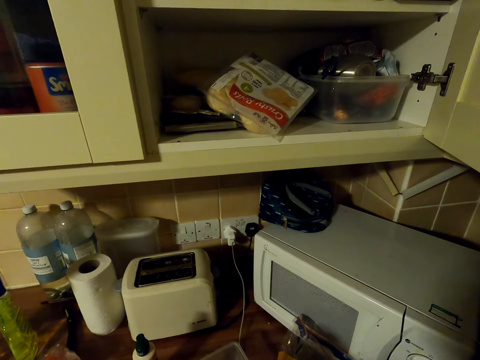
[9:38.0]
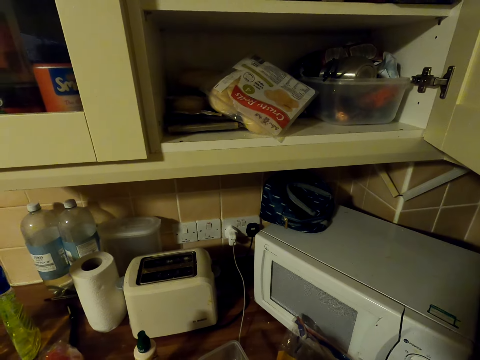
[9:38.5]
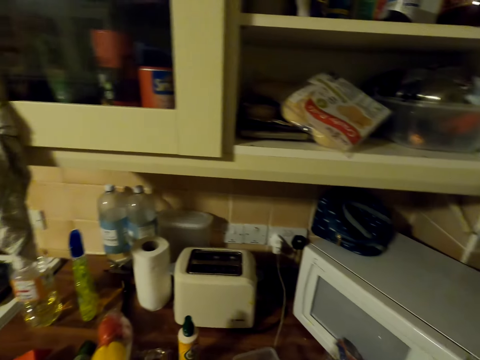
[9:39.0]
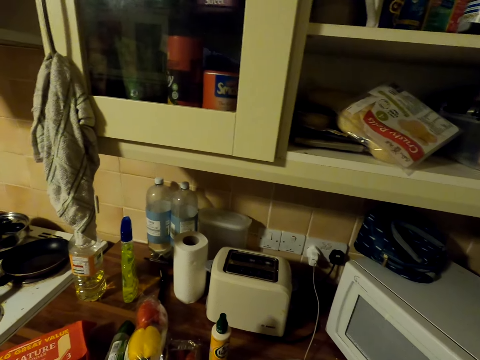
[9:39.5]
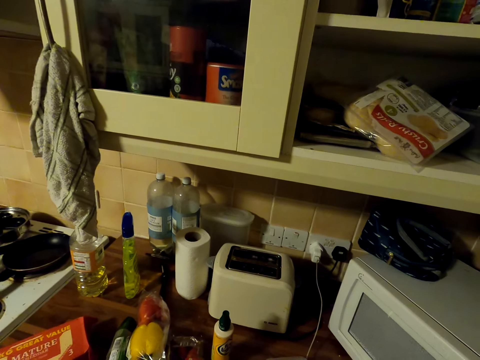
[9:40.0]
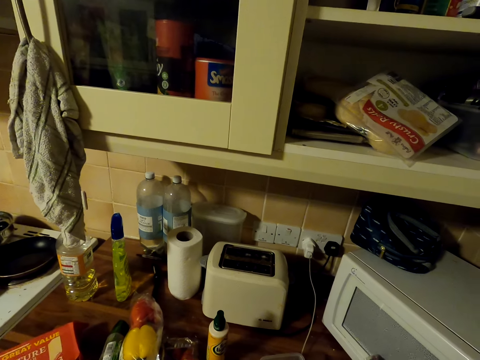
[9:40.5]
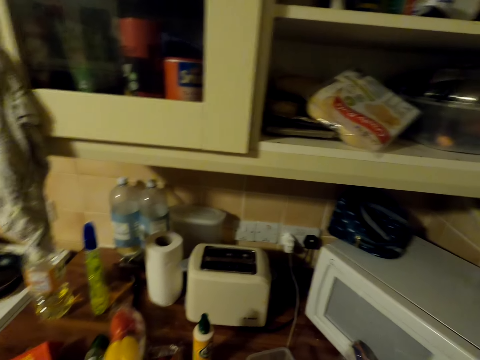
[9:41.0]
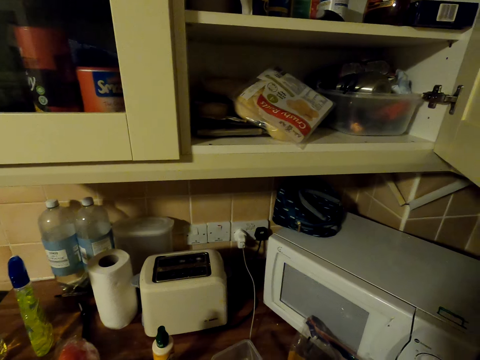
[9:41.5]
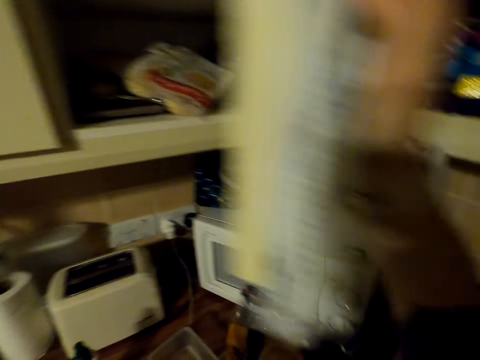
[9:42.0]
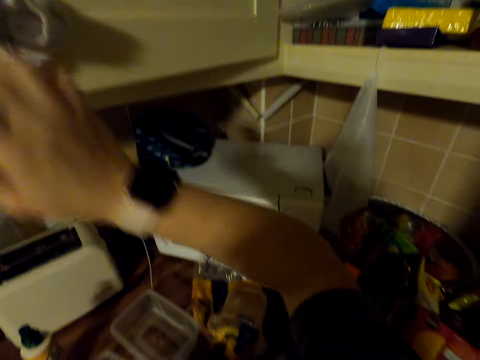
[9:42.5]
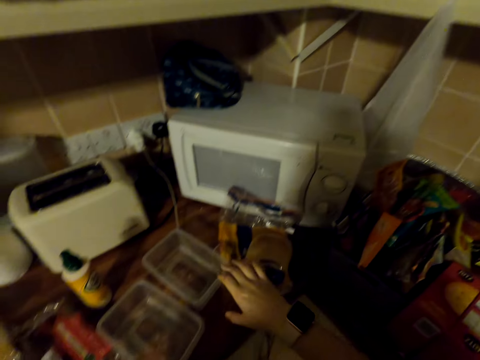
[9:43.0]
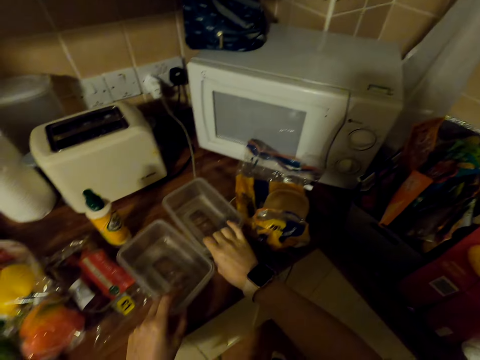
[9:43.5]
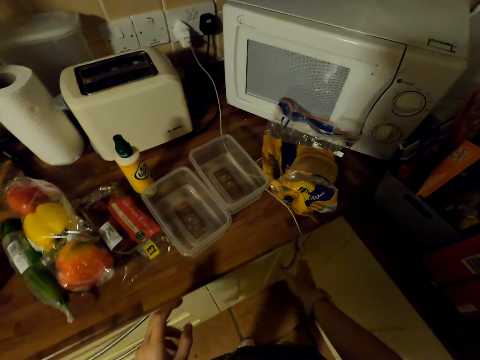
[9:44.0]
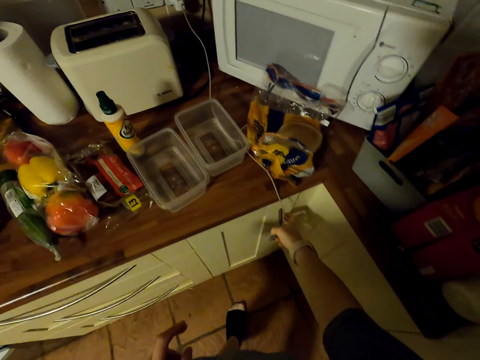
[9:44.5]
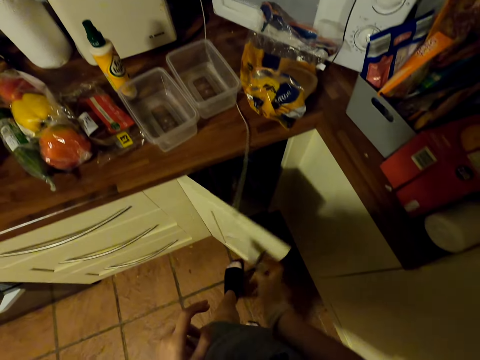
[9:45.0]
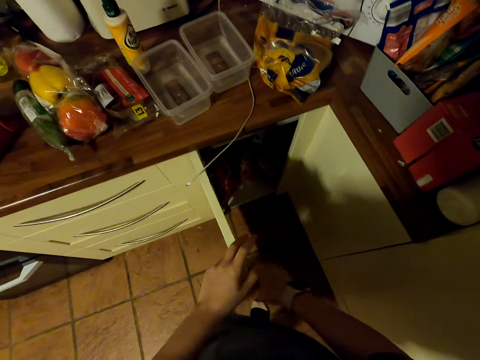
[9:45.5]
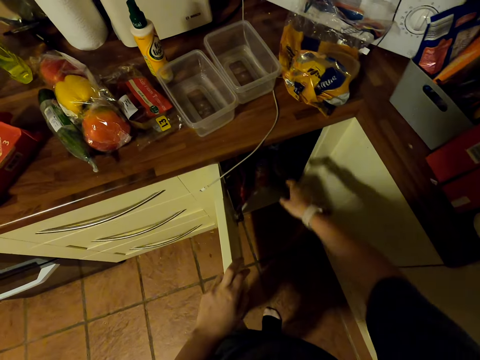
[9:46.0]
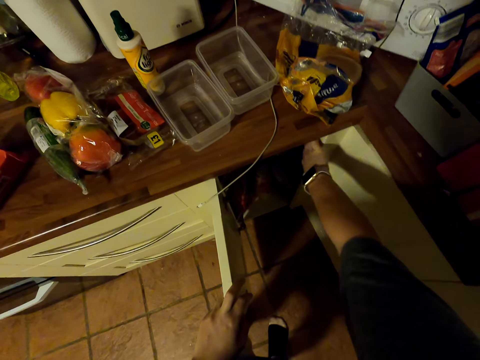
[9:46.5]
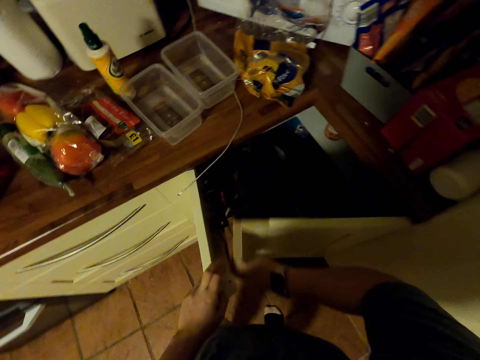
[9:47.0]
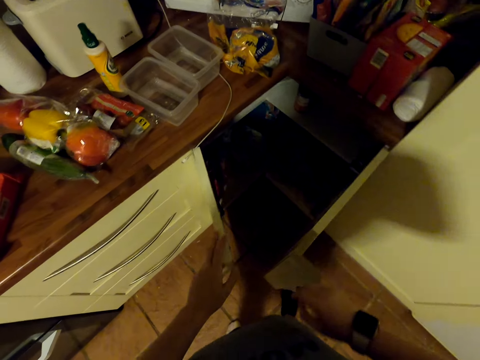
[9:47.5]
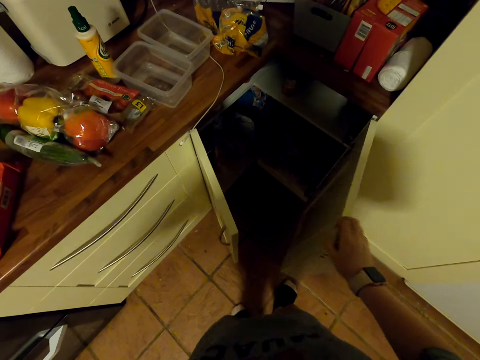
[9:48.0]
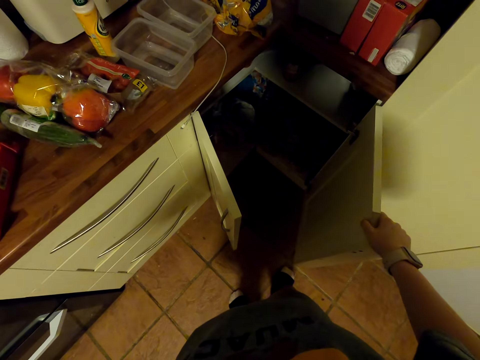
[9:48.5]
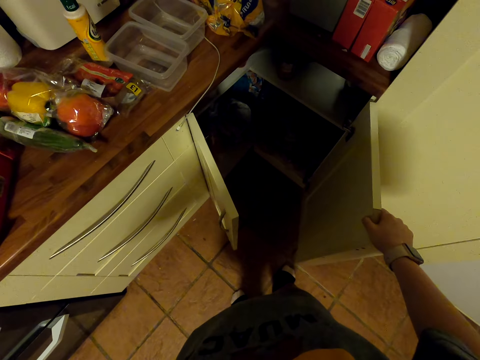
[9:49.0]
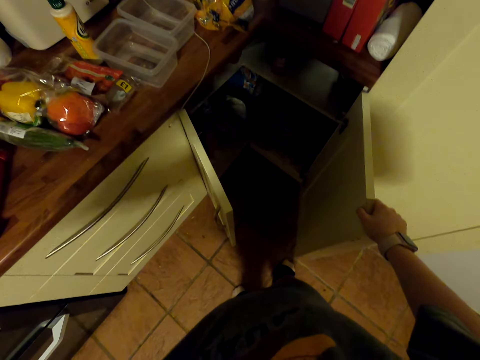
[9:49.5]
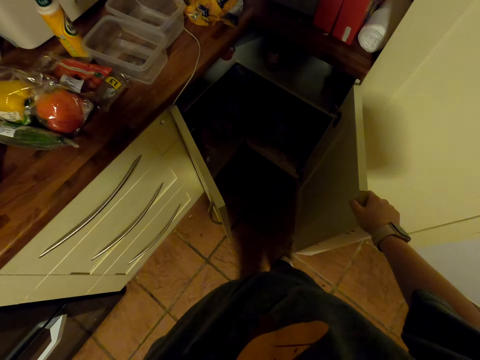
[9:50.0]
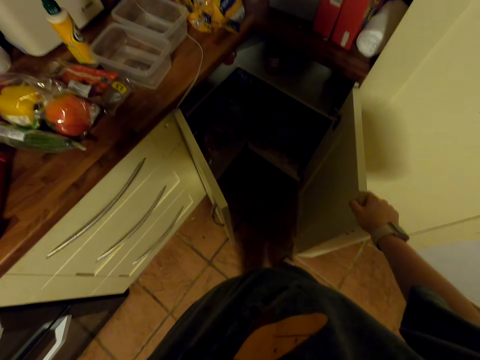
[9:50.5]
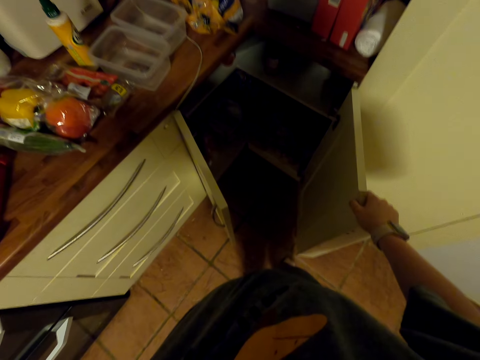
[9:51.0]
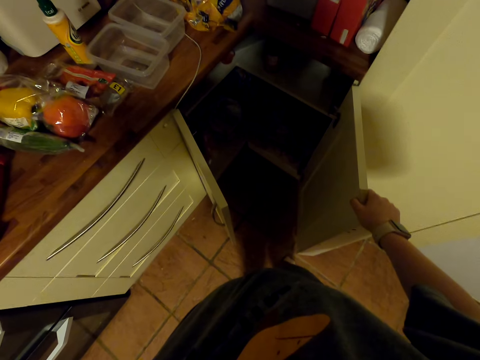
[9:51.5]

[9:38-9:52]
The camera wearer closes a cabinet. He touches a plastic container. He holds the tins with both hands. He pulls his hands off the tin. He opens a cabinet. He opens the cabinet again. He looks in the cabinet. He pulls his hand off the cabinet. He holds the cabinet door.

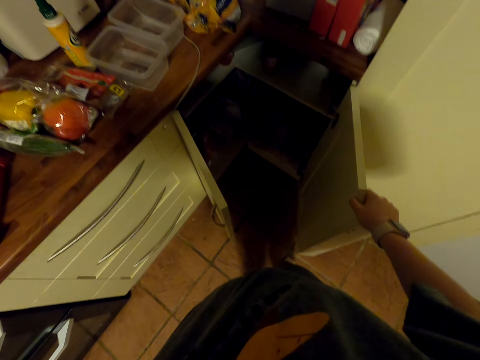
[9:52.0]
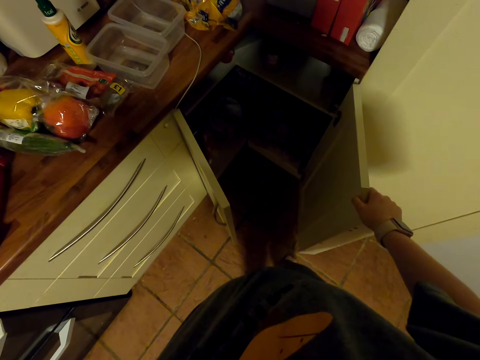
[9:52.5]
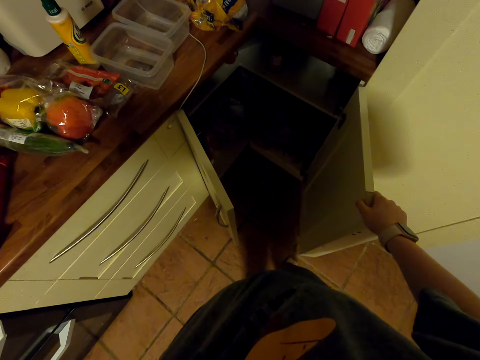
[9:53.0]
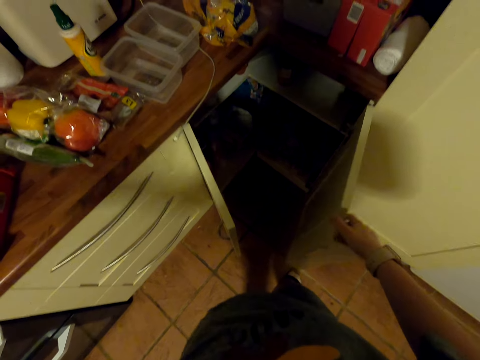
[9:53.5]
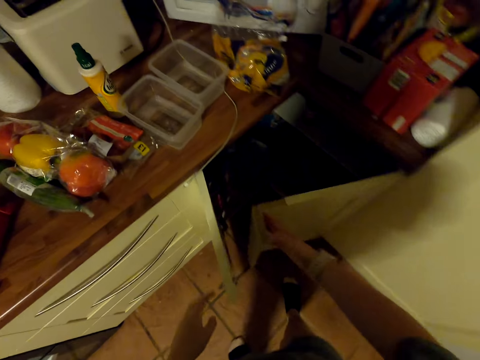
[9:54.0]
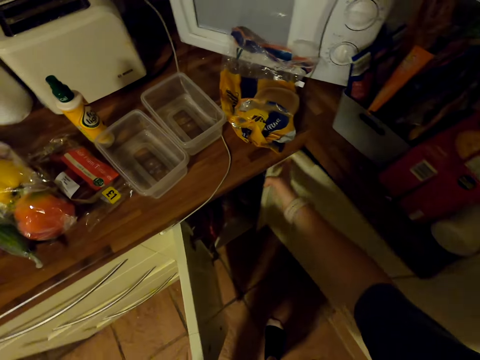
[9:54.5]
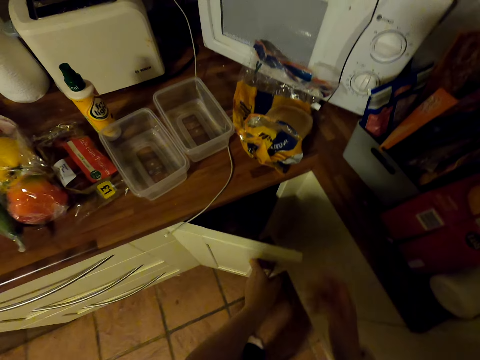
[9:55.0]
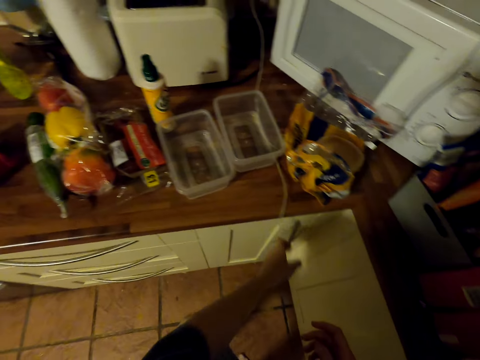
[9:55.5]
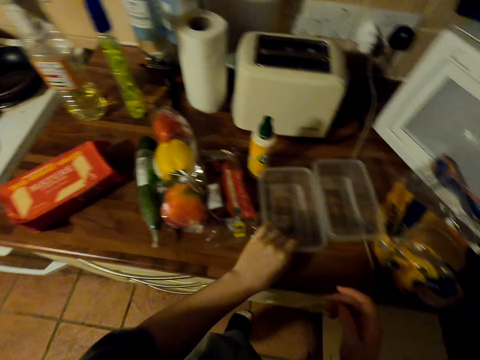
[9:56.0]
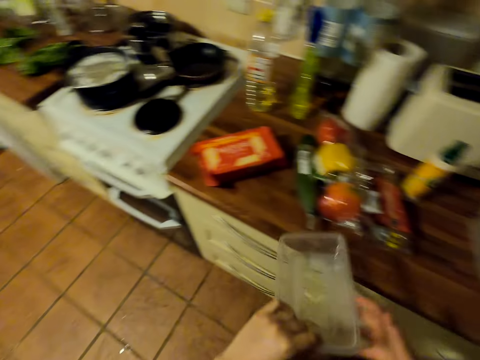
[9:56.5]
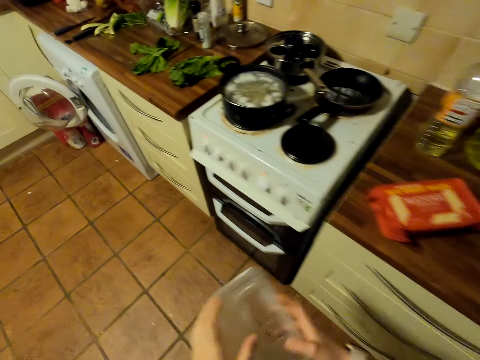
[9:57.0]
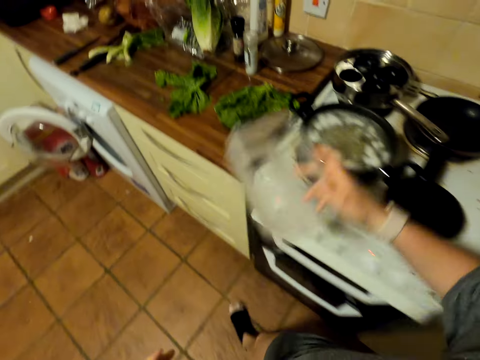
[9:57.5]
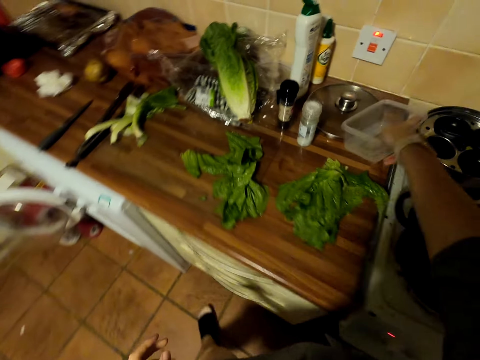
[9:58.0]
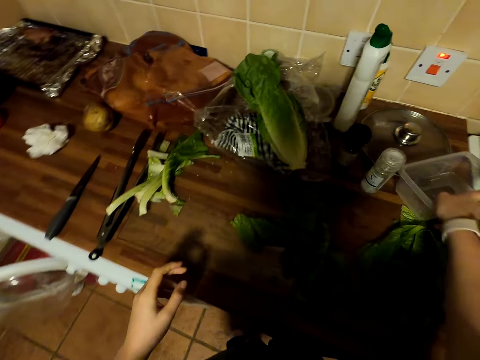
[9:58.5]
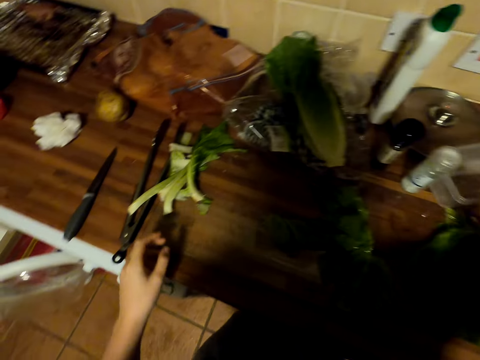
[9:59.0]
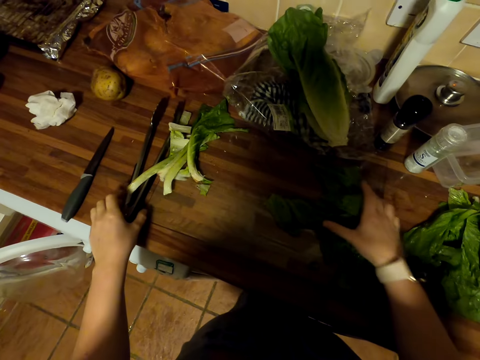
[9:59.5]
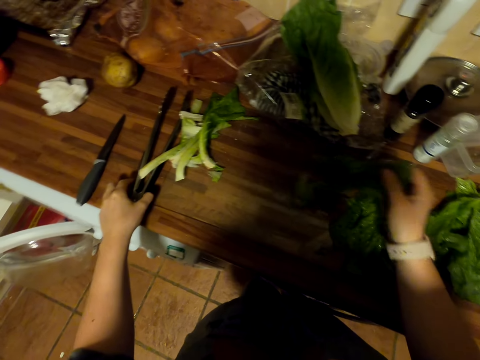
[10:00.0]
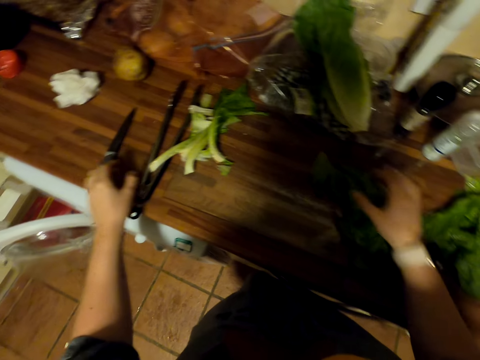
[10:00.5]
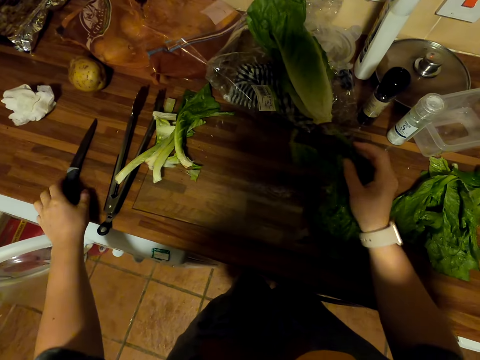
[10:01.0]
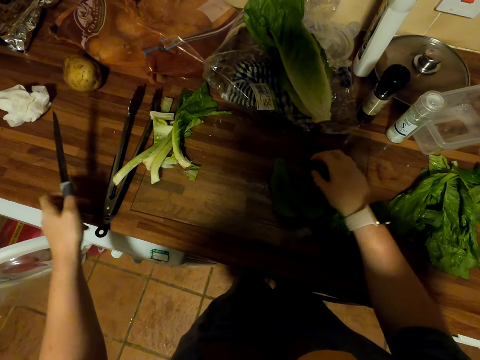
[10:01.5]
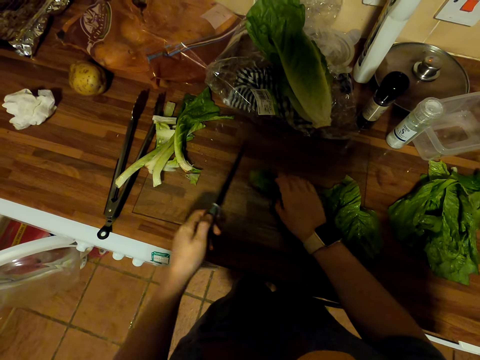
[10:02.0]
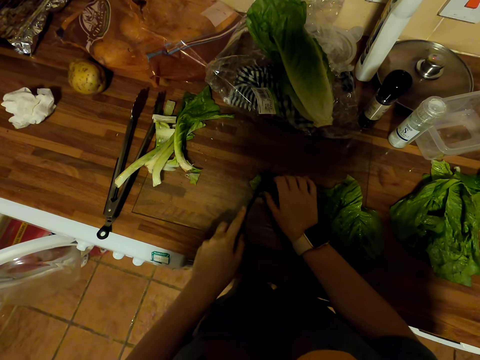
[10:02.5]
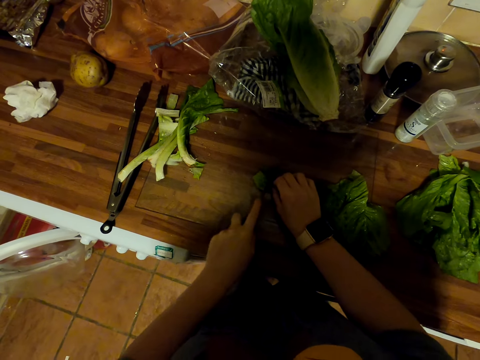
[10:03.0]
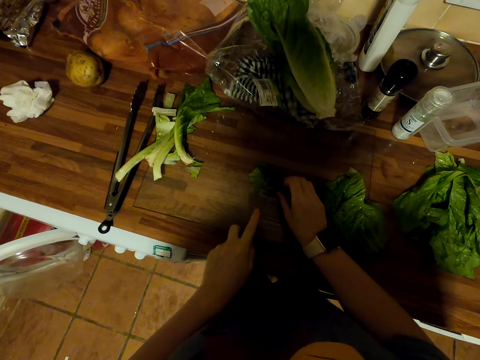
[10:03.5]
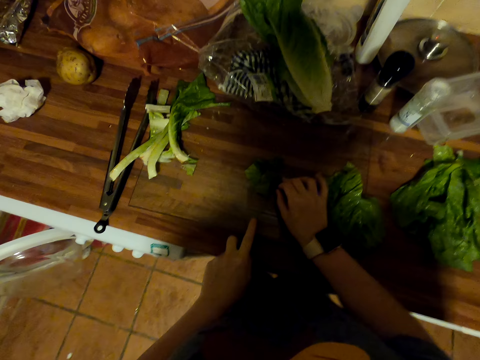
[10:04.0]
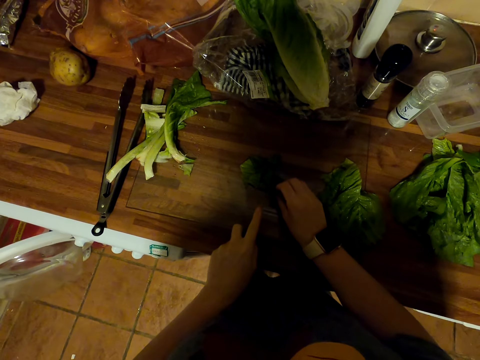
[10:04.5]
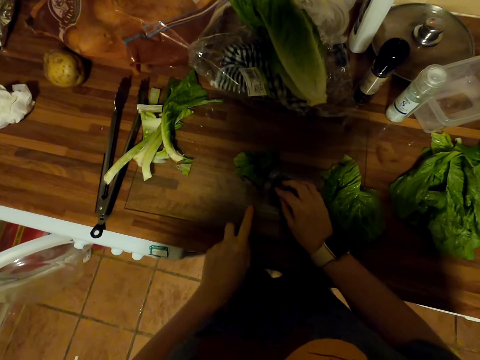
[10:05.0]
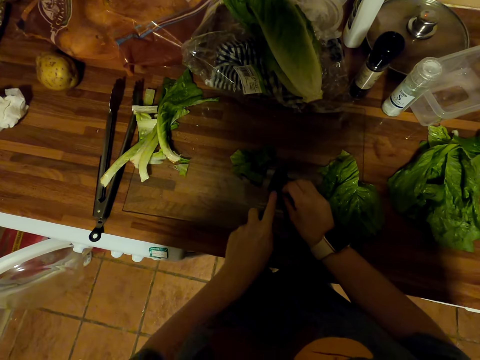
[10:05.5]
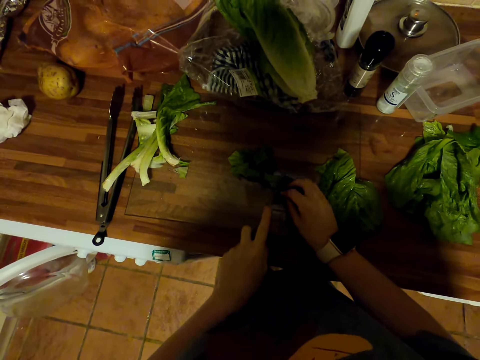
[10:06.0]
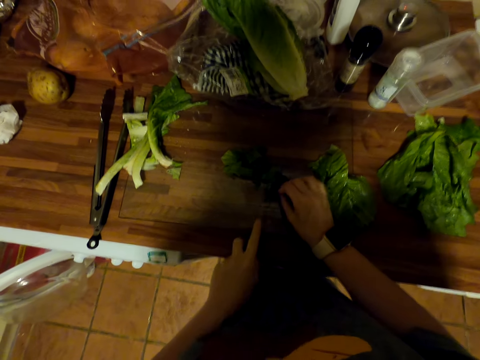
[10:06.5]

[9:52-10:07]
The camera wearer closes the cabinet door. They close the cabinet door again. They pick a tin or plastic container. They walk around the kitchen. They put the tin on the counter. They pick spinach leaves. They put the spinach on the counter. They pick up a knife. They pick spinach leaves. They cut the spinach leaf with the knife.
